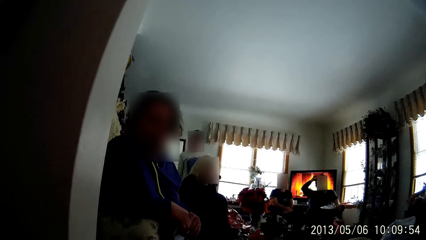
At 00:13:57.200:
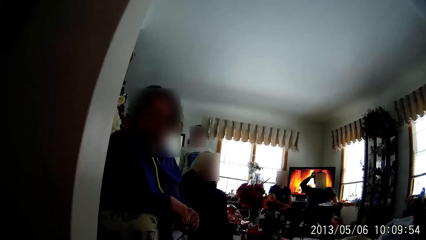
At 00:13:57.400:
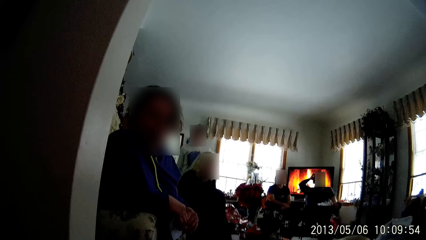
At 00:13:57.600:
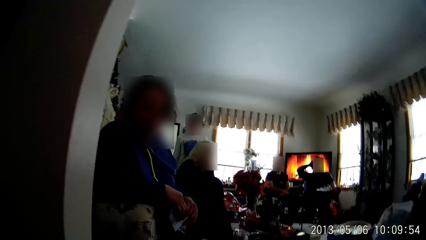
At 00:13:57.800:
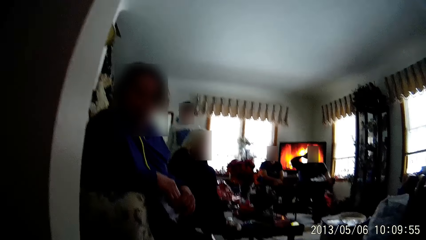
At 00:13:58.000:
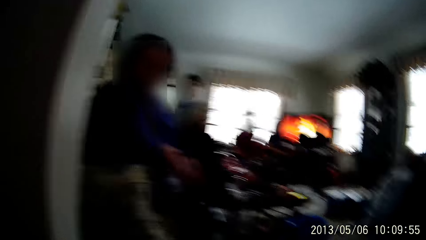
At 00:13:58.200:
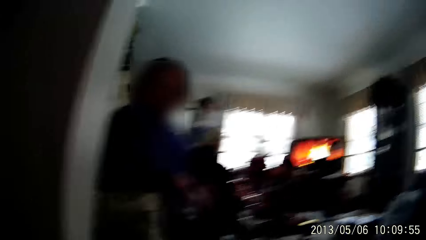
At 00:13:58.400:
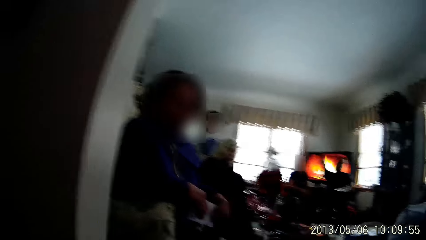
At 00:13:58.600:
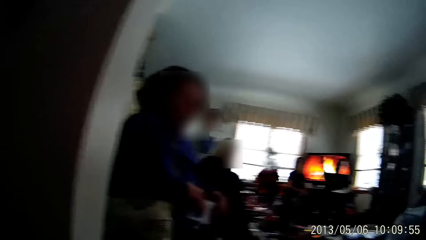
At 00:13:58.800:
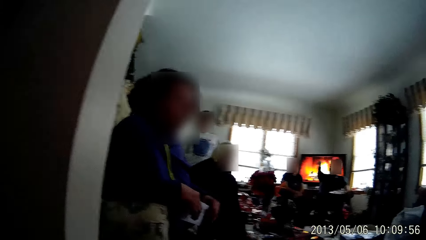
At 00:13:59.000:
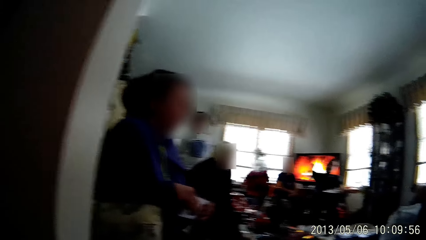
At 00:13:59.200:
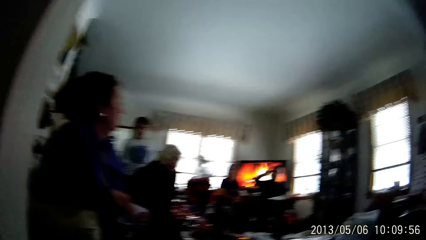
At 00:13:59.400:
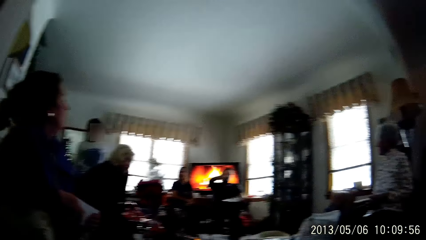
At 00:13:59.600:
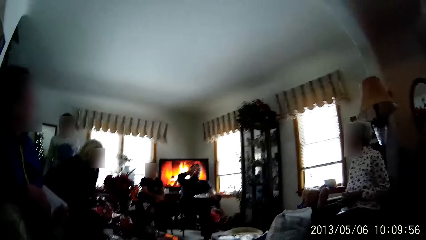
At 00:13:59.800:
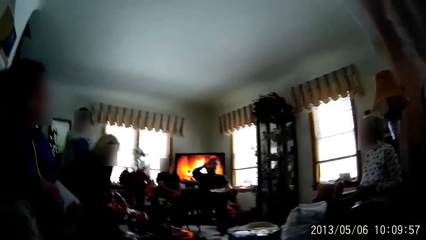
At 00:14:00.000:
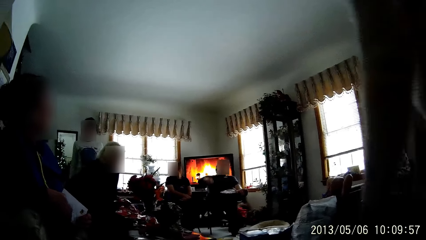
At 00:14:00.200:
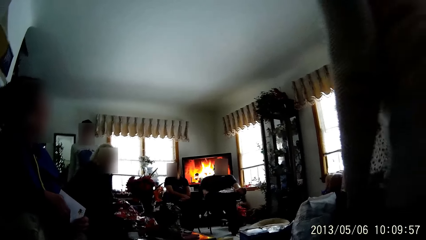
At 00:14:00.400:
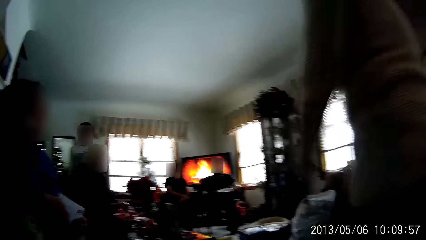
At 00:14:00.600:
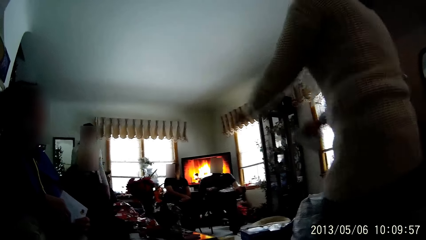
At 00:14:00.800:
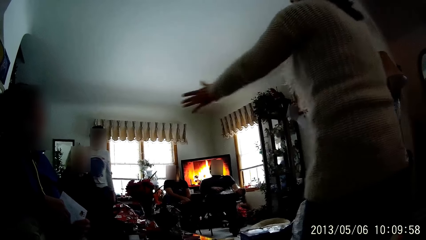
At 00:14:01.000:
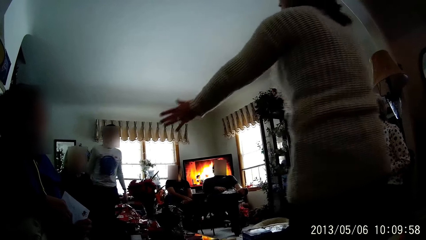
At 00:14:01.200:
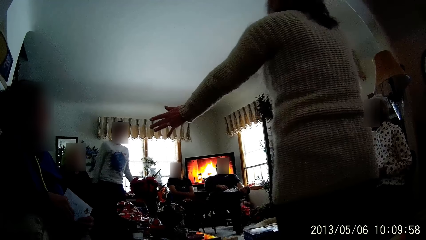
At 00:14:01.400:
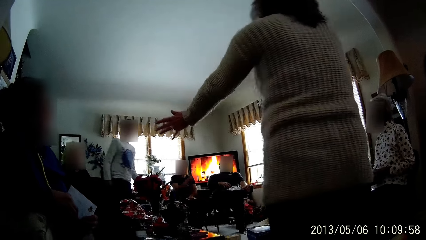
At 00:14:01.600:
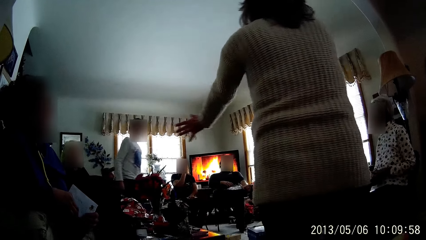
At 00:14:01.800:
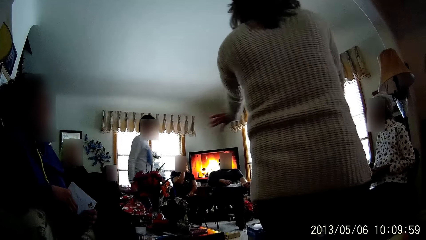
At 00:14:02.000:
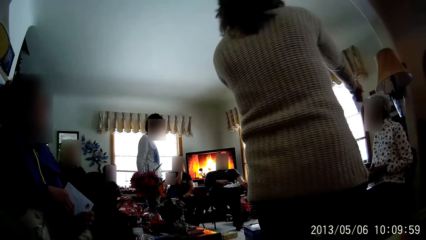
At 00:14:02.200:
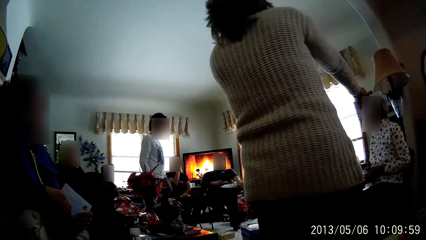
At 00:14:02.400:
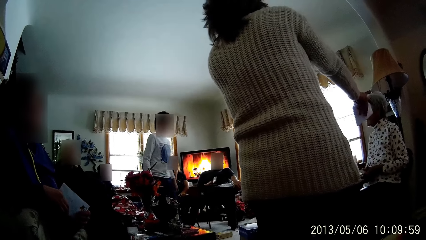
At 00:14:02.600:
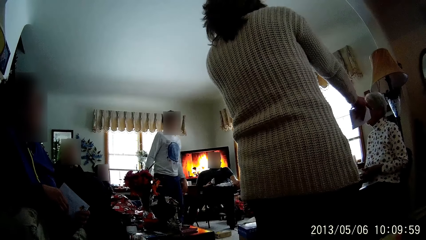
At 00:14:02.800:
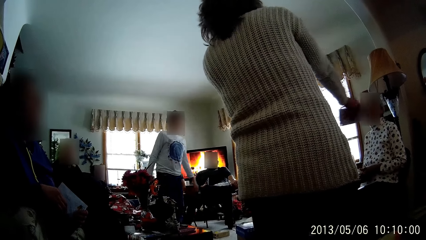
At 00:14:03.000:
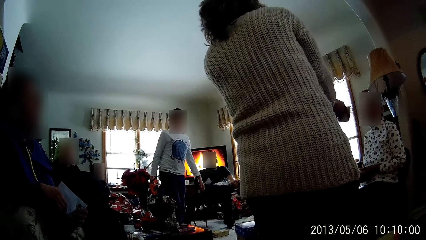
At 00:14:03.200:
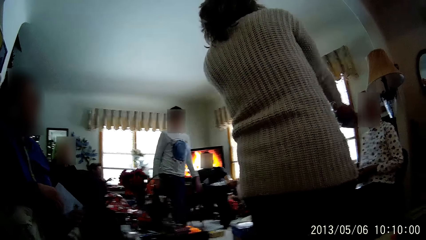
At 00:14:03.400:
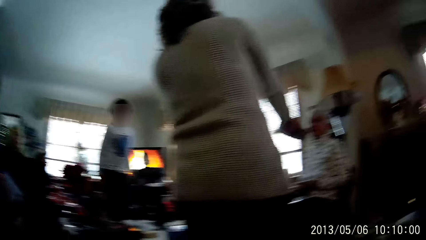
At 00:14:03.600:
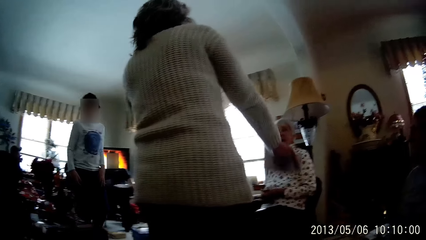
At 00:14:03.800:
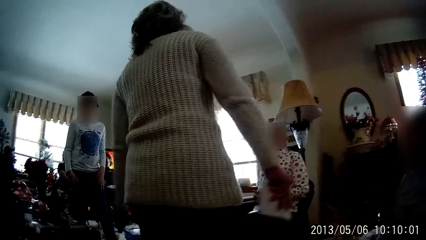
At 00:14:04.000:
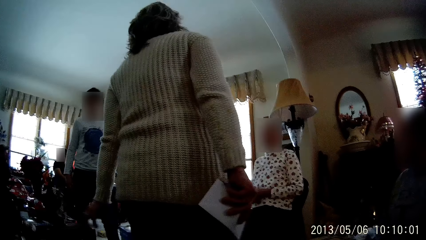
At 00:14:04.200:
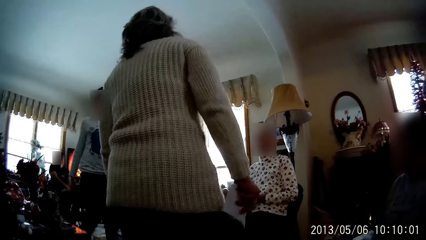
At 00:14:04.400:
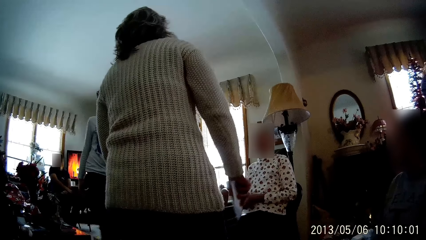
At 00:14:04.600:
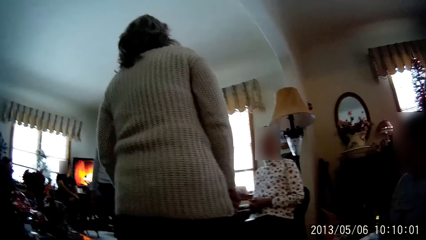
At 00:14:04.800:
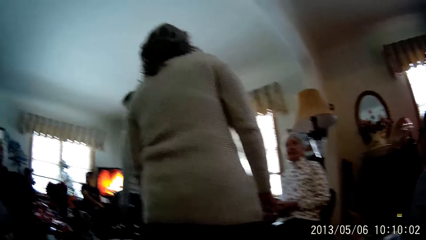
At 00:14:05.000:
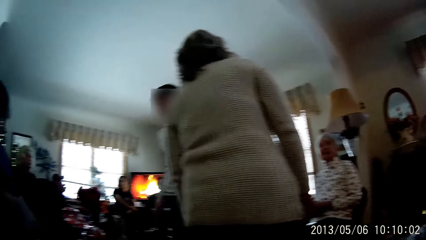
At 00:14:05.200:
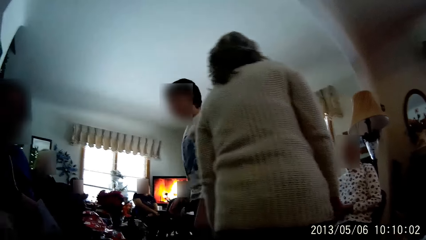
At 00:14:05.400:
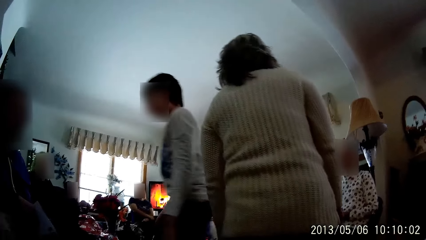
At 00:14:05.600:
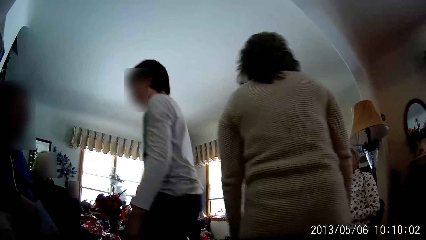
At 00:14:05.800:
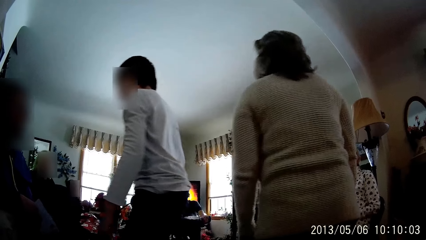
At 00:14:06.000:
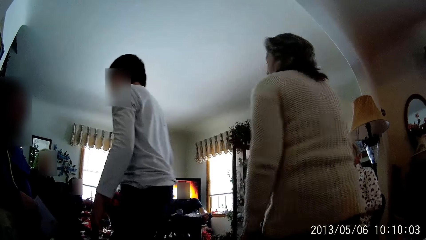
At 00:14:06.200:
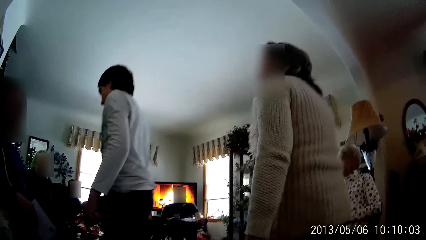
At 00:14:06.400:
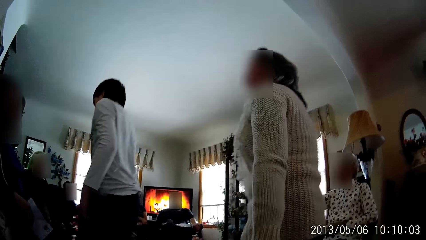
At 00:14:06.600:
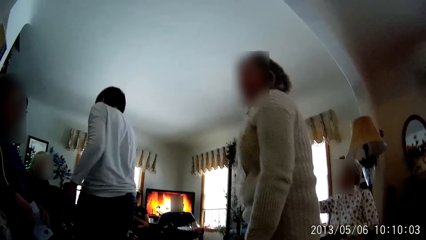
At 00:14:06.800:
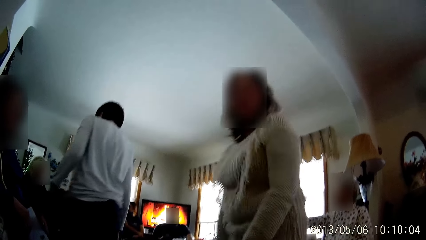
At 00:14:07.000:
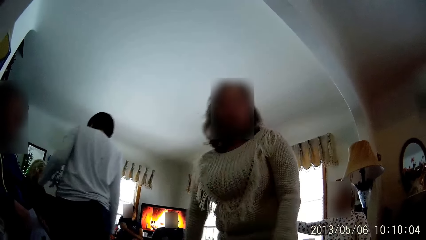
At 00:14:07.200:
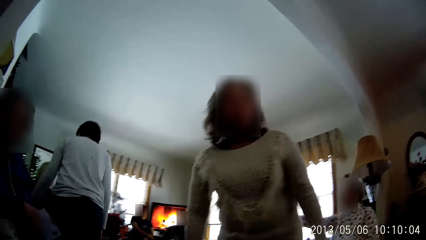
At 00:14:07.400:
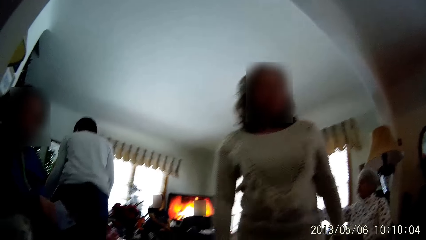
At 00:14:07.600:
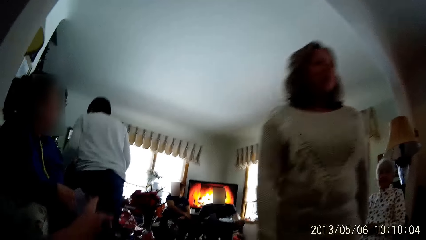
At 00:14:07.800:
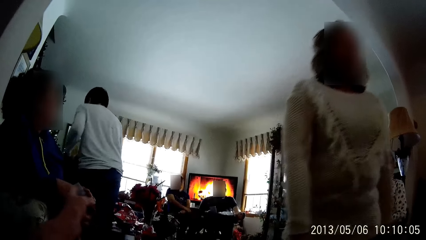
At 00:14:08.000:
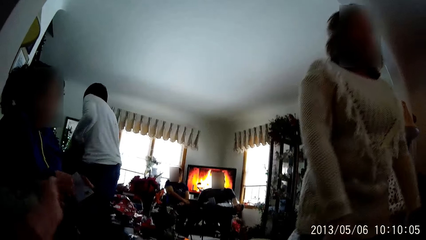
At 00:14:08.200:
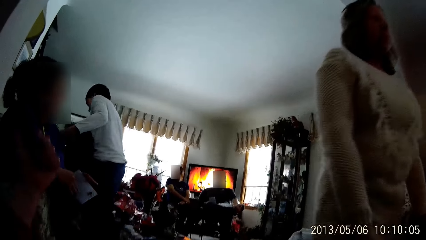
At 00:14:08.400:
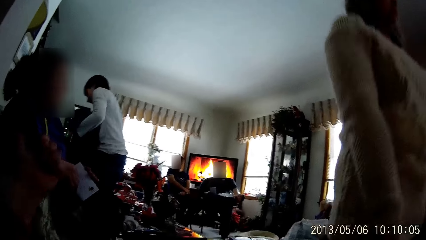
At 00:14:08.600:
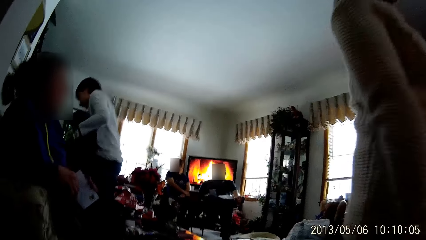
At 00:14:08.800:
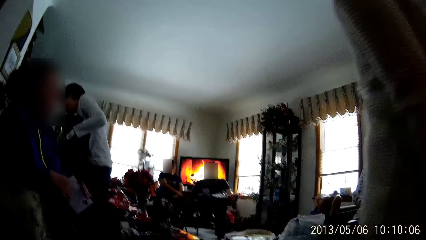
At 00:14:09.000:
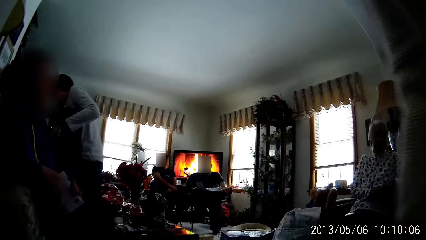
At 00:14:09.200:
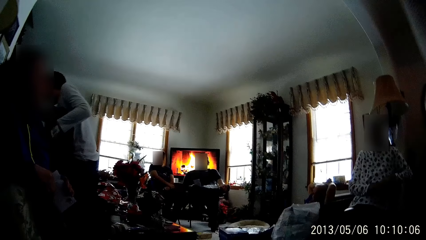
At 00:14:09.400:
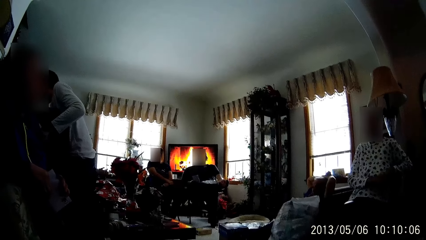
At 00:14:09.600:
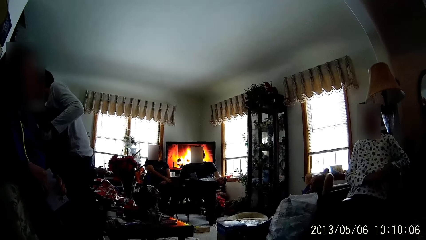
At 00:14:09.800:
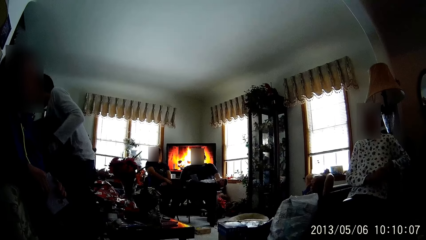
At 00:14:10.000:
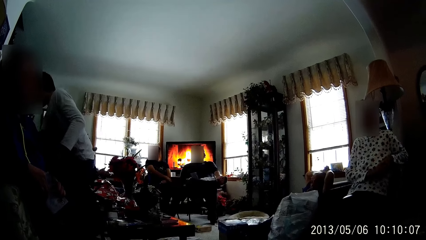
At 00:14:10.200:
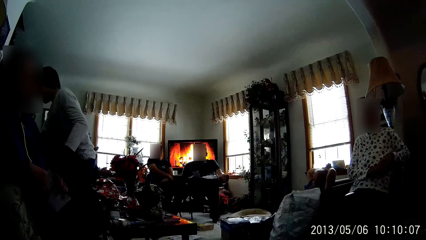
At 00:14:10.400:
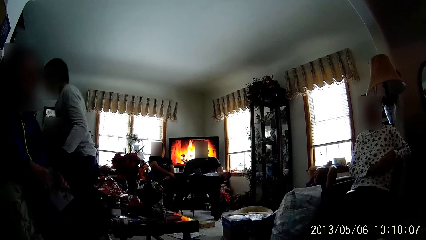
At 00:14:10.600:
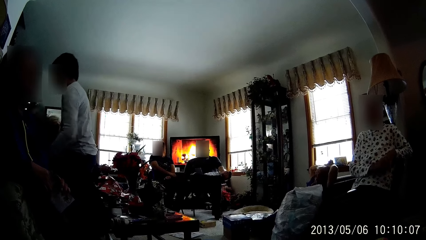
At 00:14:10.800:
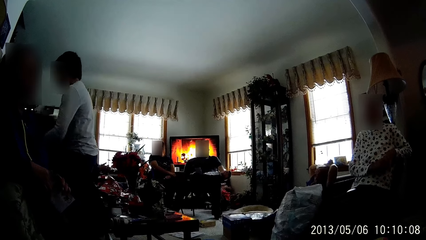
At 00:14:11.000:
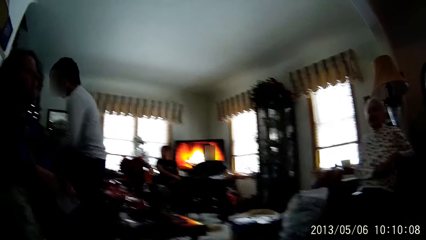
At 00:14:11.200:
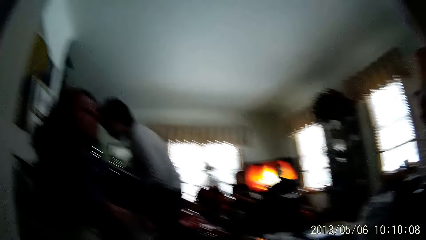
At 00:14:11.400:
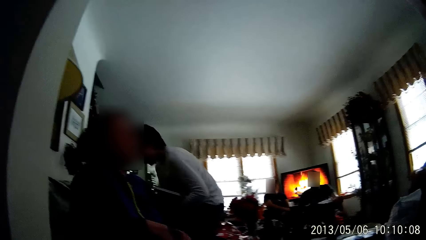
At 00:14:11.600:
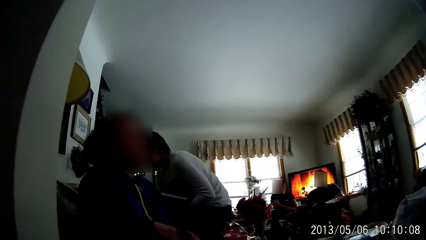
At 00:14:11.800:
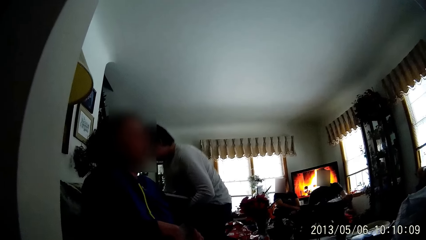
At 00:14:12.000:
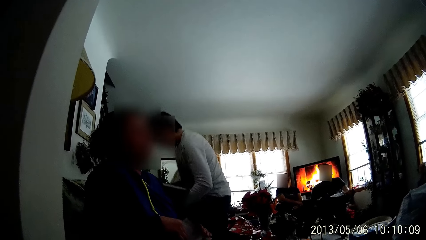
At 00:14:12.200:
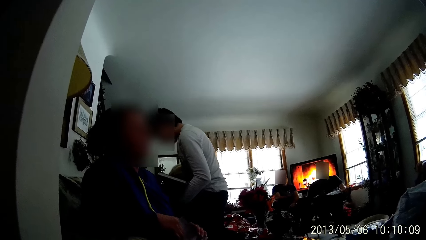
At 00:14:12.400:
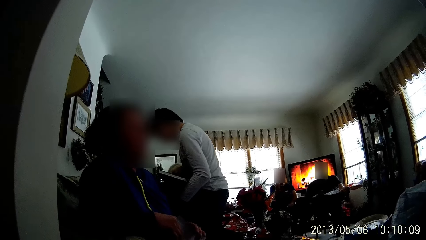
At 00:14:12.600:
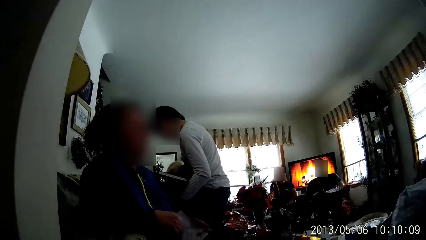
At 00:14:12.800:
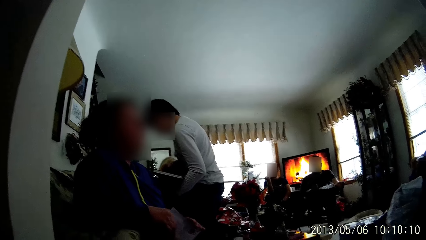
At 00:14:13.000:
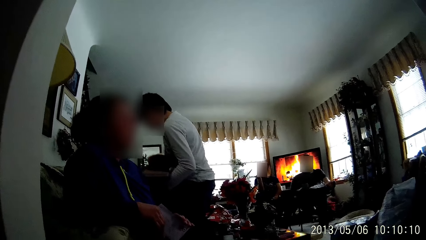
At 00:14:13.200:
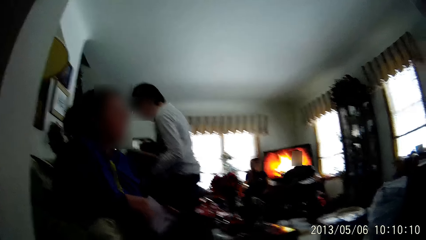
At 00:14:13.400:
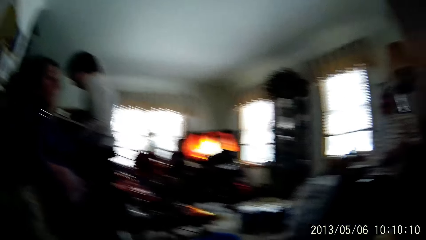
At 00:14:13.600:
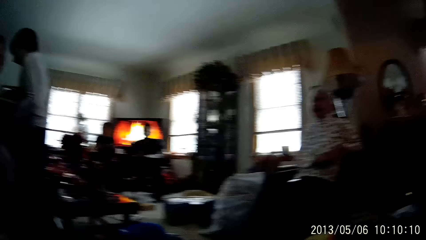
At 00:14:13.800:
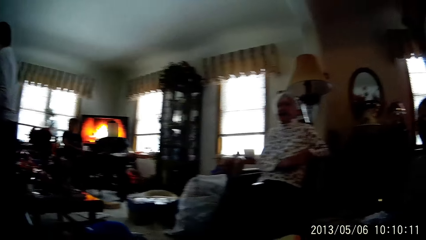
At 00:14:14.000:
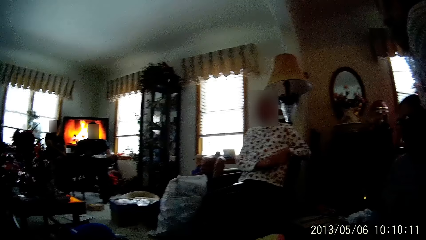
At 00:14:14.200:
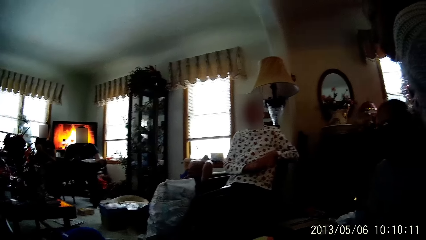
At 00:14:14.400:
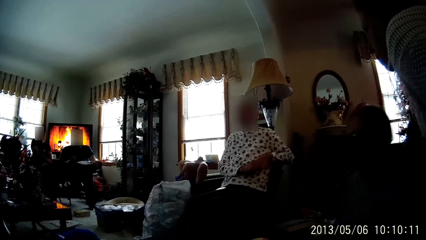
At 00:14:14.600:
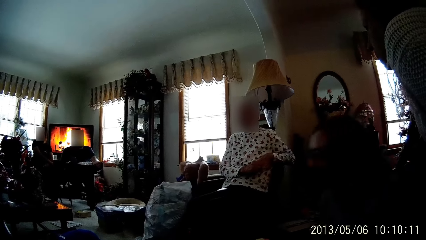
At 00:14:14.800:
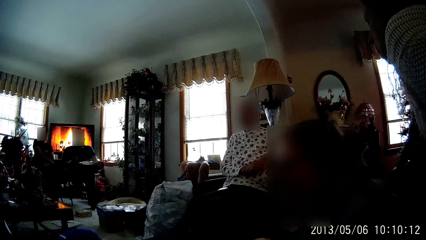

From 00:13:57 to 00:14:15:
A woman walks into the living room. The woman walks out of the living room. The man picks up a clothing material on the couch in the living room with both hands. The man picks up a book on the couch with his right hand.
